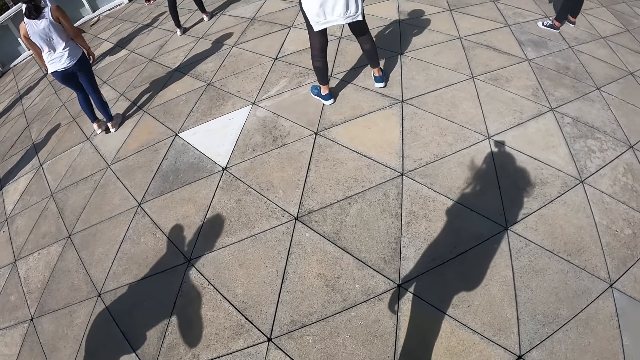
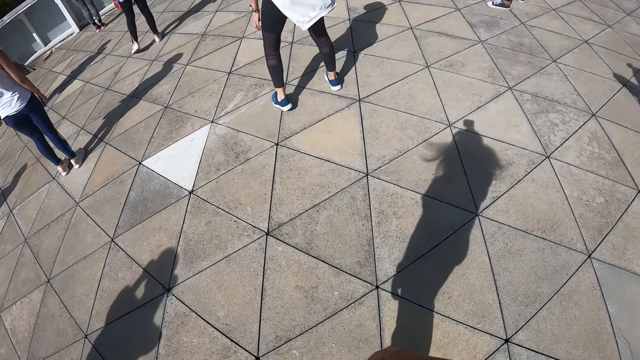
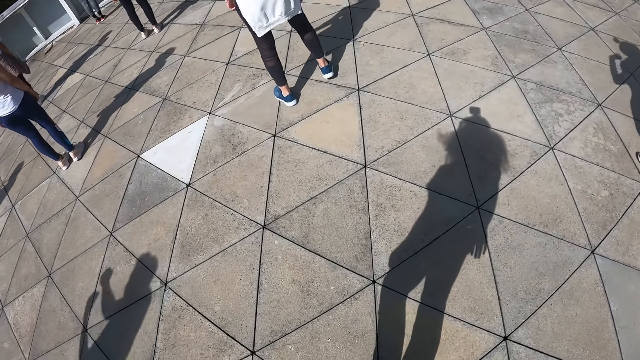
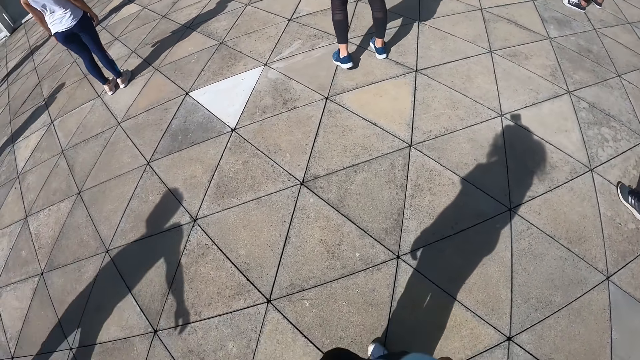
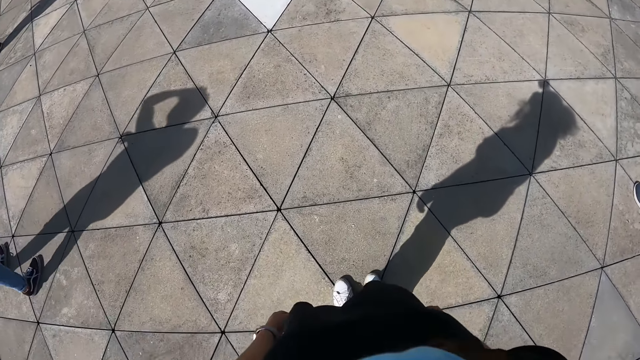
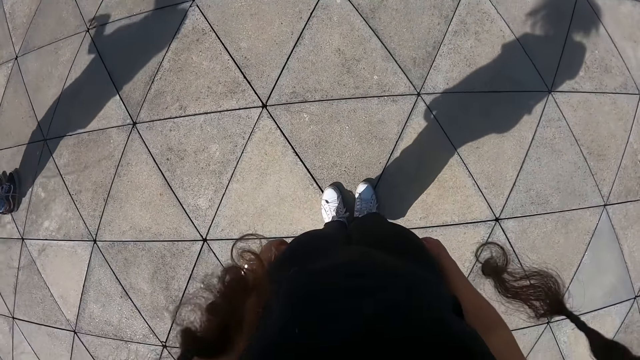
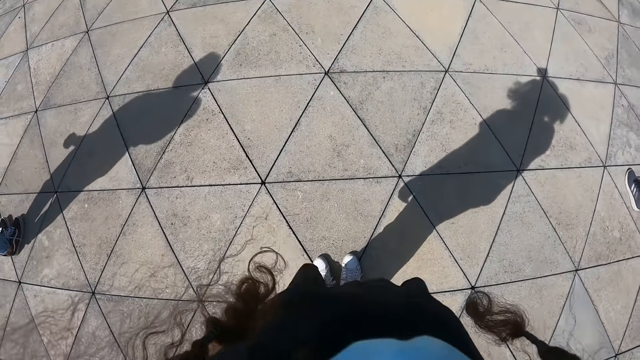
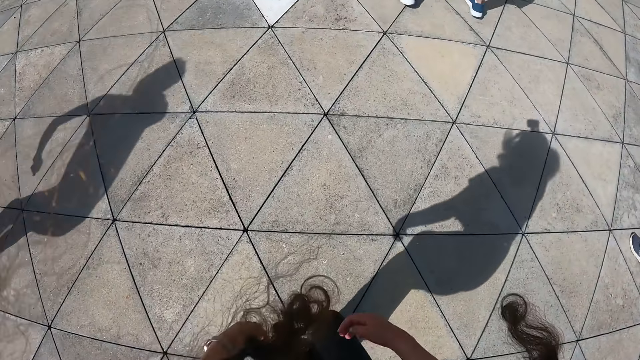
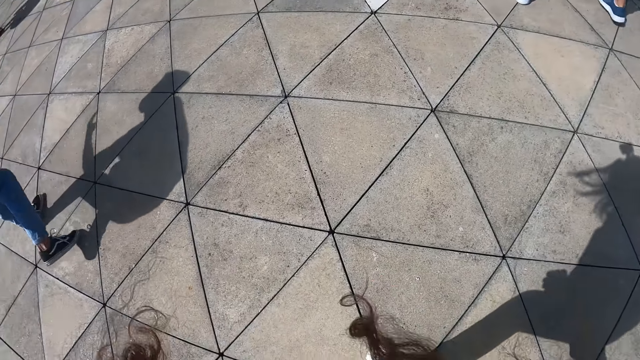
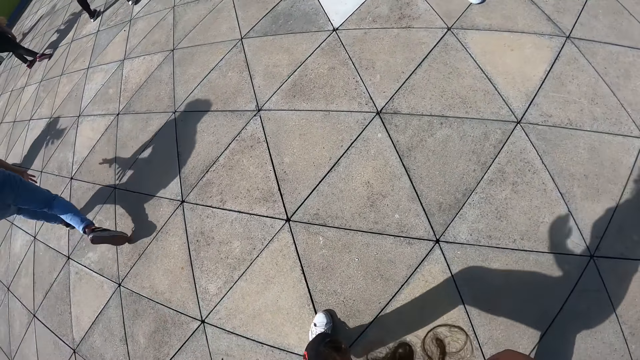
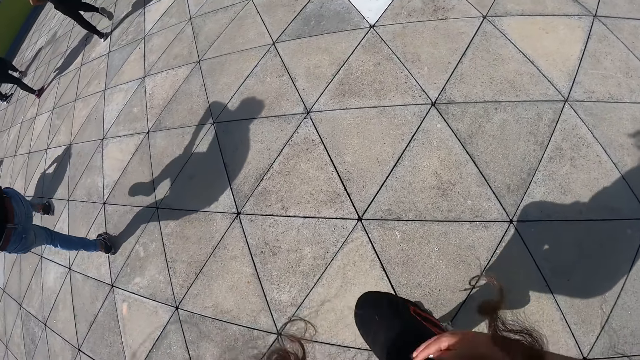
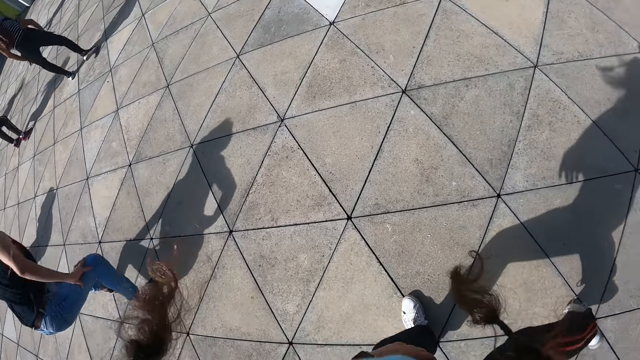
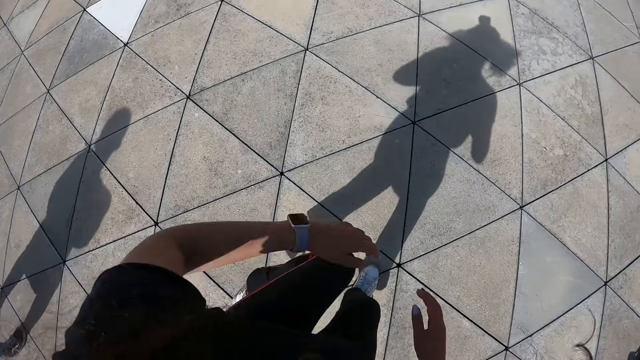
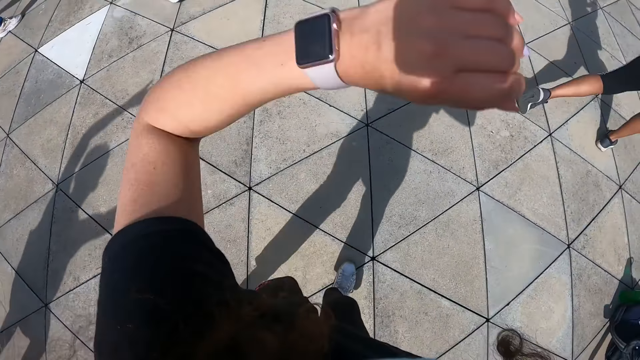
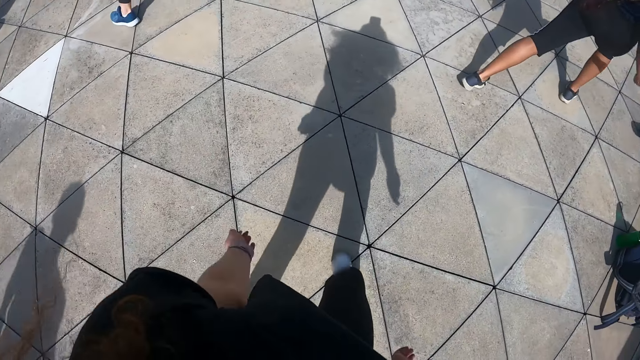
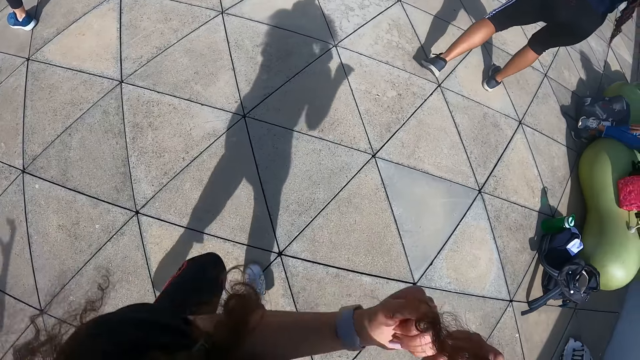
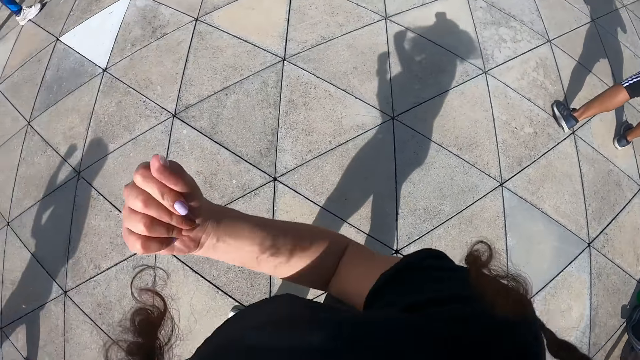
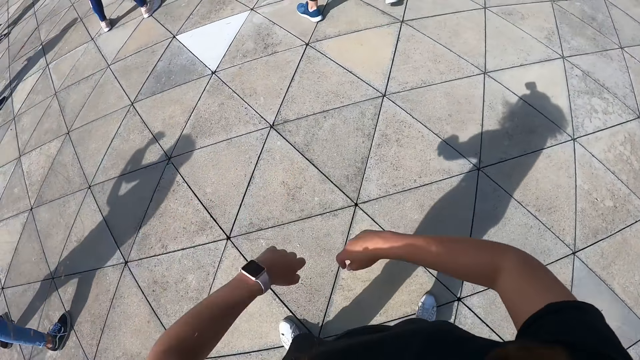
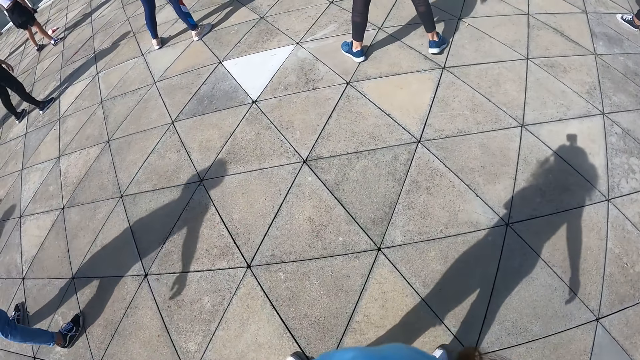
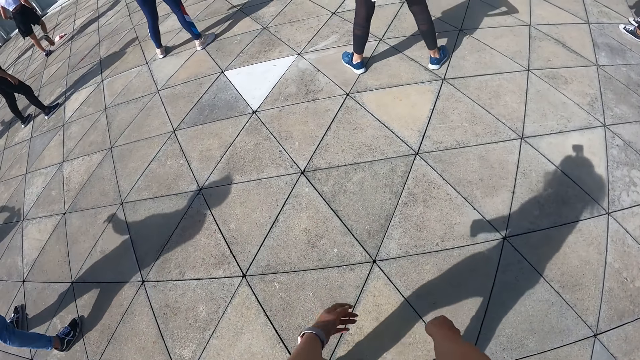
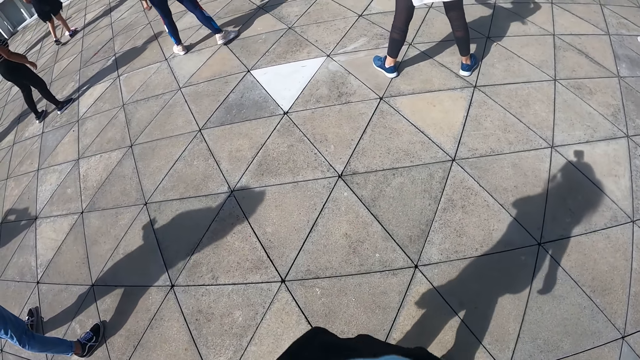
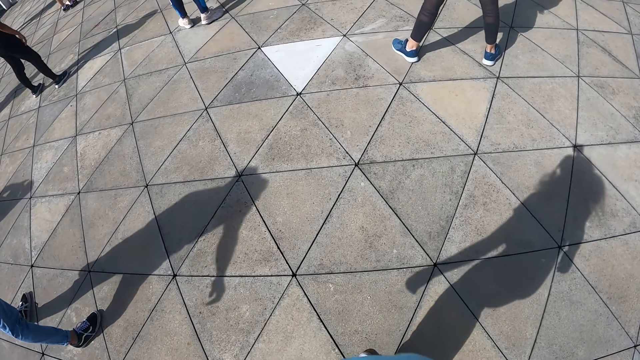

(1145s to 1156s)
The camera wearer moves on the spot in the workout area. She stands in the workout area. She moves her right leg. She exercises on the spot in the workout area. She moves her left leg. She moves both hands. She moves her left leg. She moves both hands to the left. She stands in the workout area.

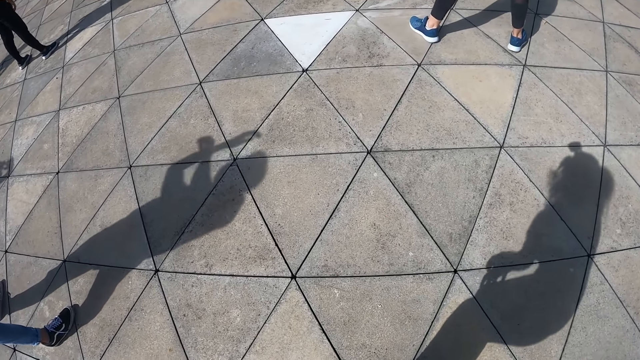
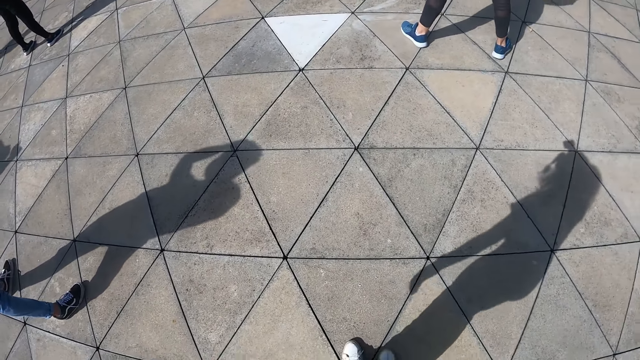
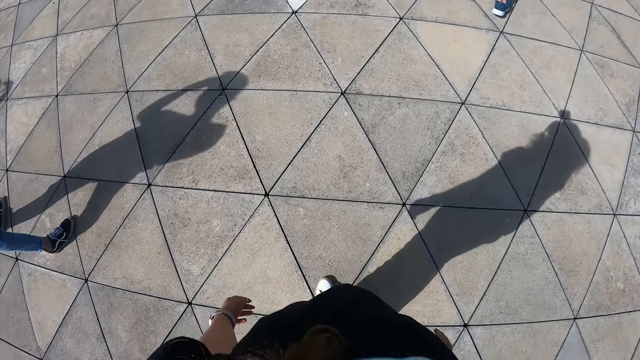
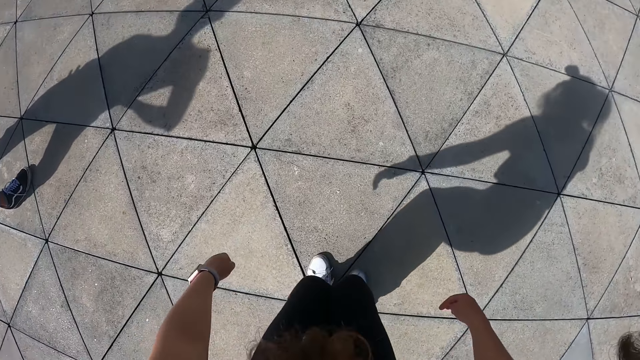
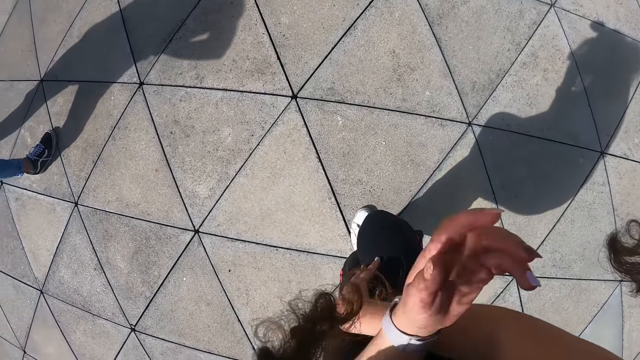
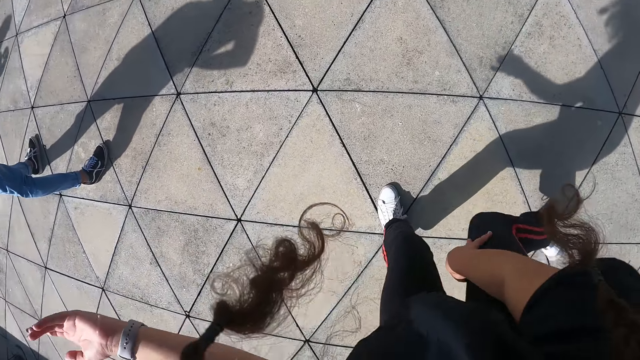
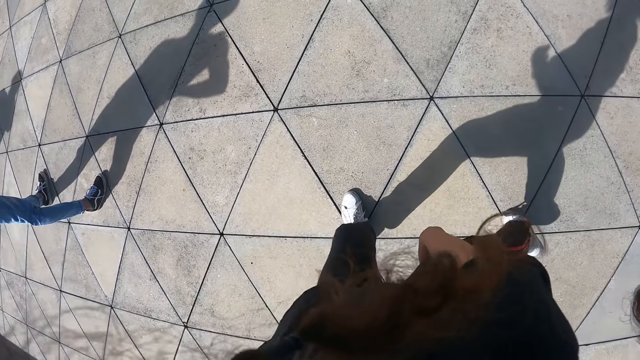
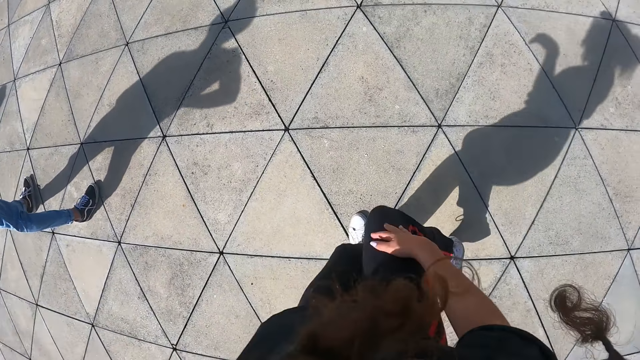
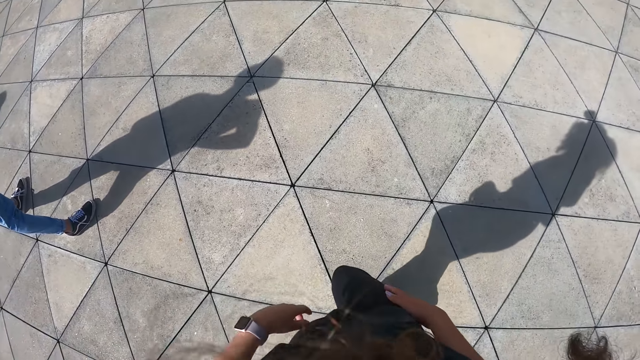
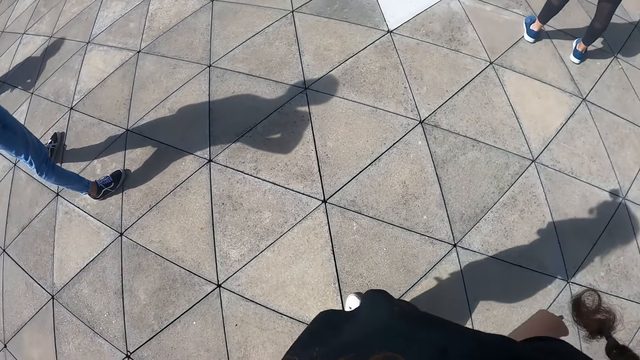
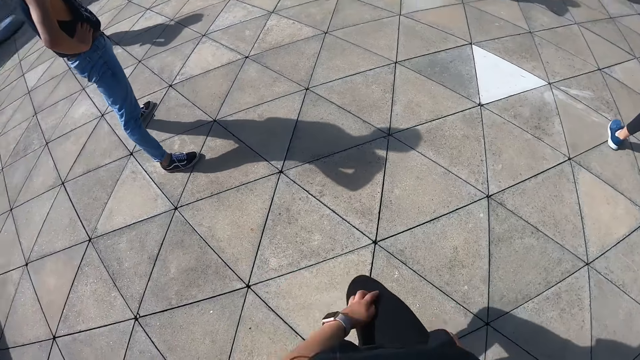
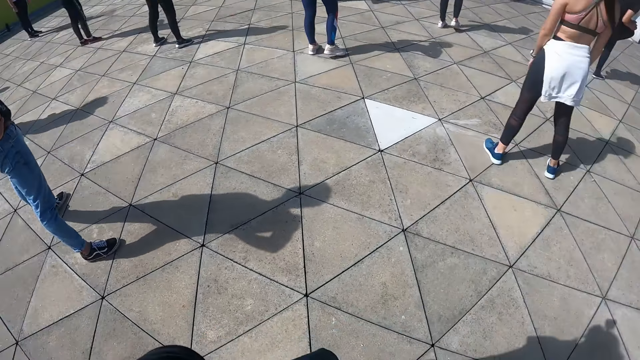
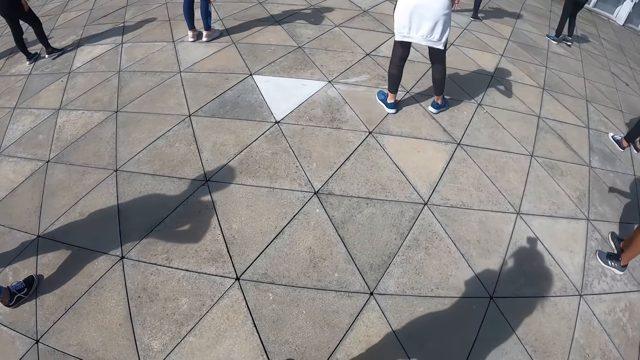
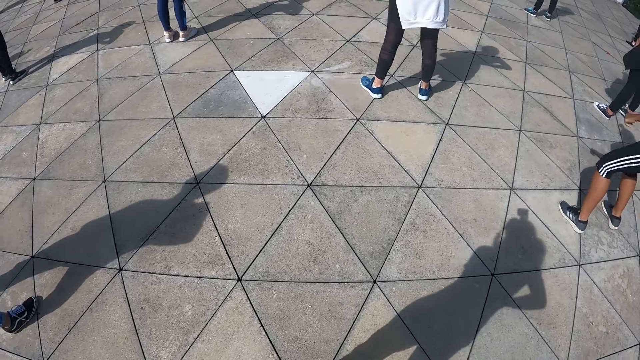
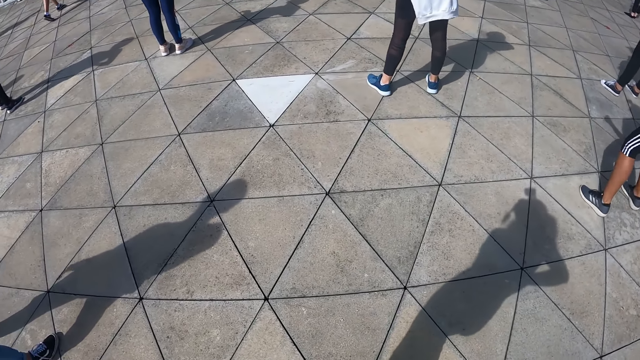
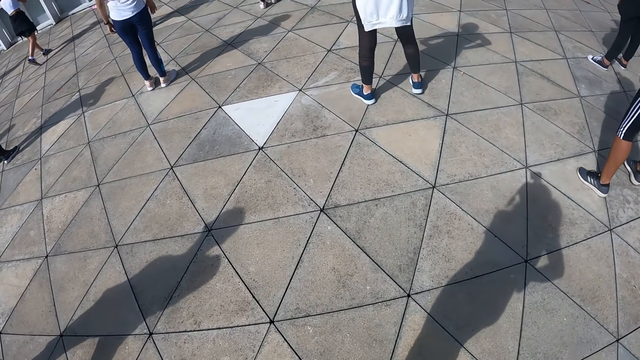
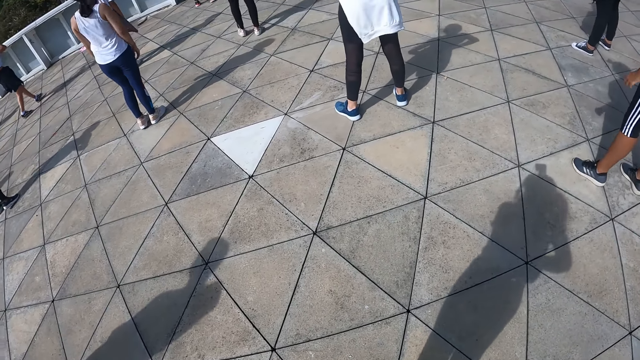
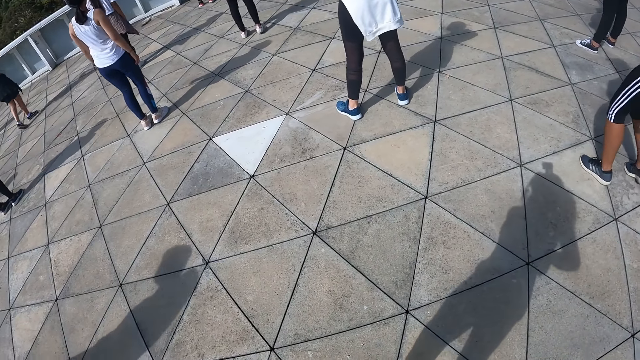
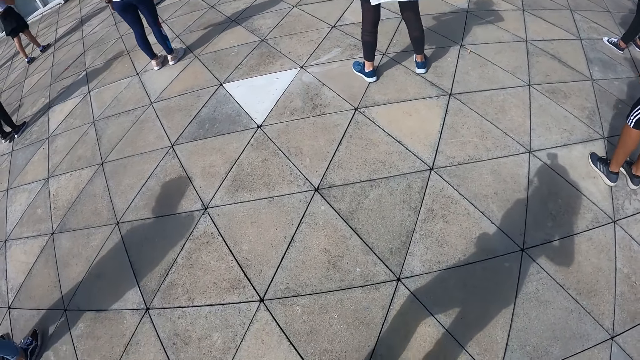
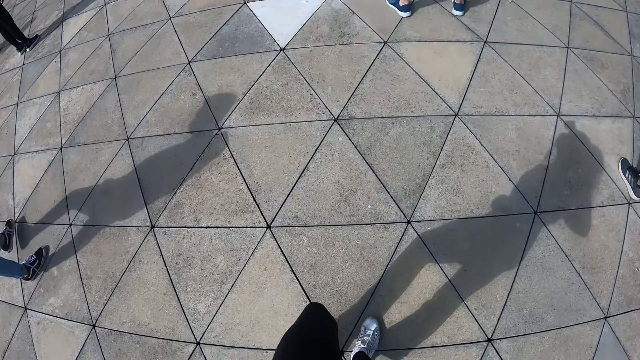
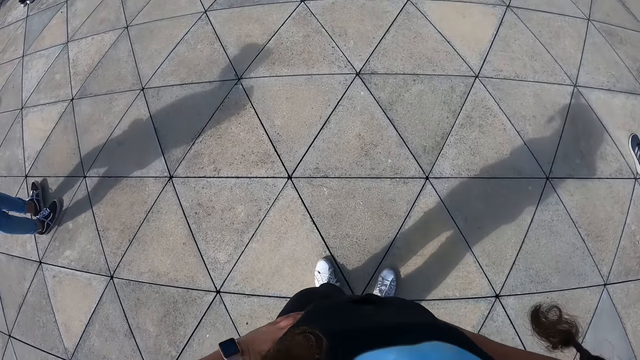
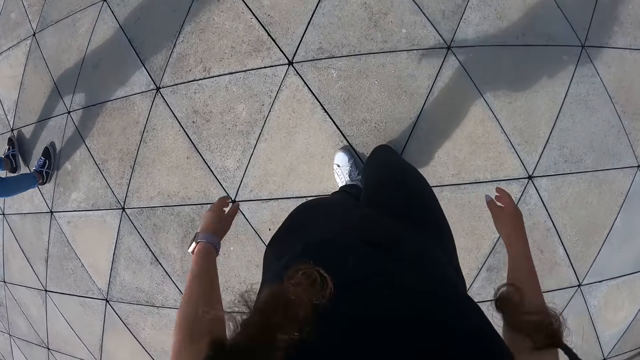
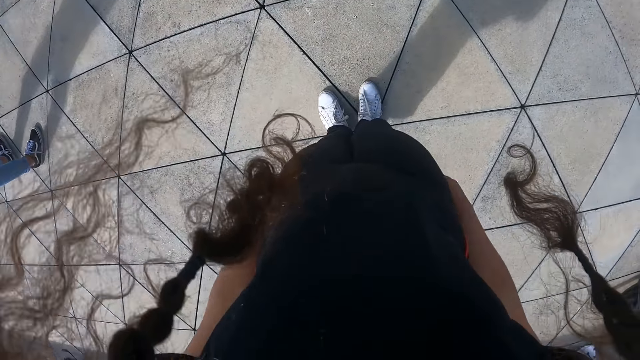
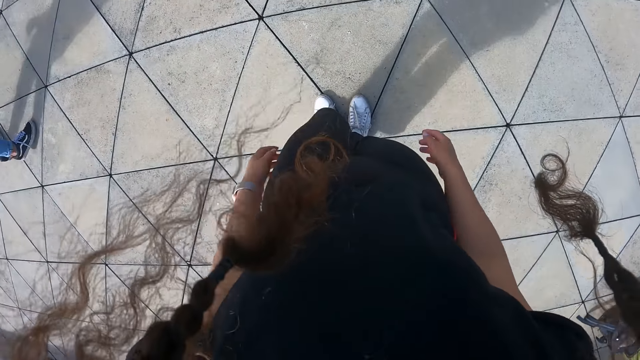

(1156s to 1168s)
The camera wearer exercises on the spot in the workout area. She moves her right leg in the workout area. She stands in the workout area.
